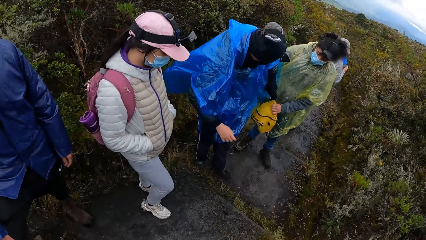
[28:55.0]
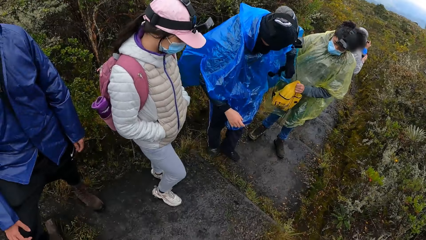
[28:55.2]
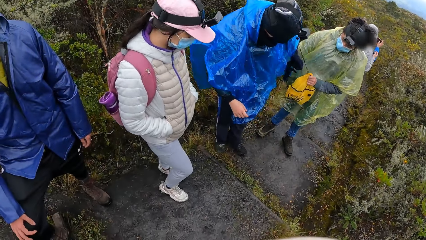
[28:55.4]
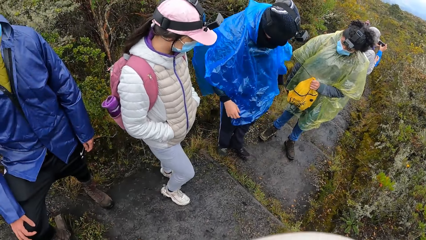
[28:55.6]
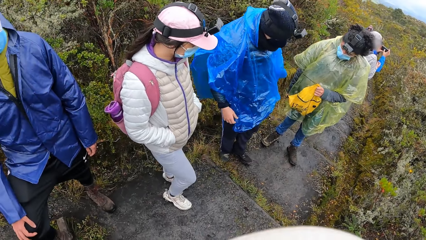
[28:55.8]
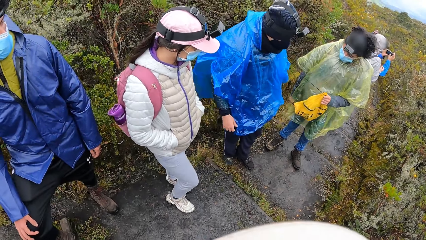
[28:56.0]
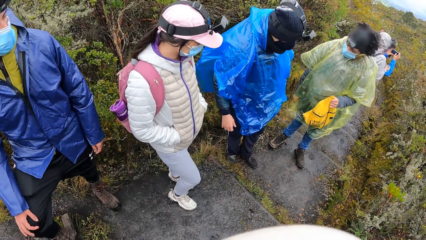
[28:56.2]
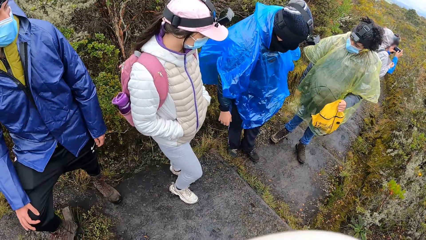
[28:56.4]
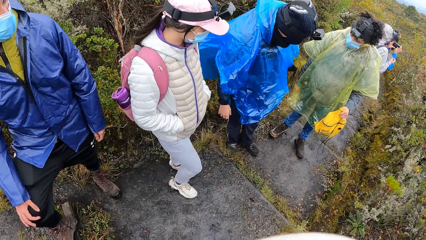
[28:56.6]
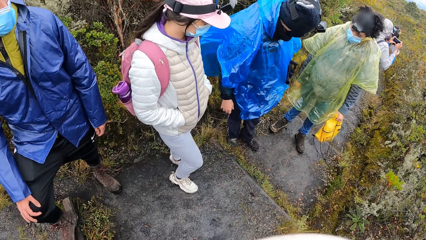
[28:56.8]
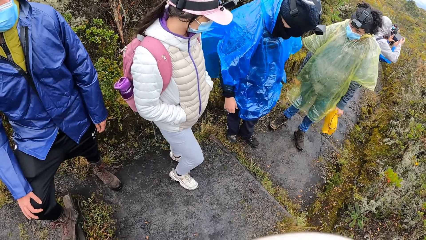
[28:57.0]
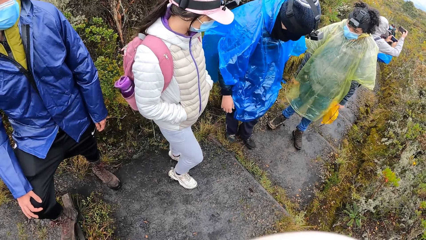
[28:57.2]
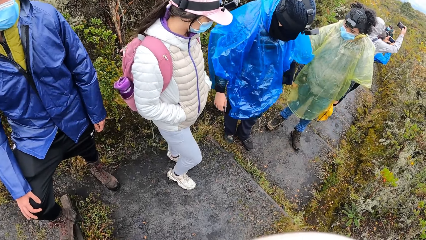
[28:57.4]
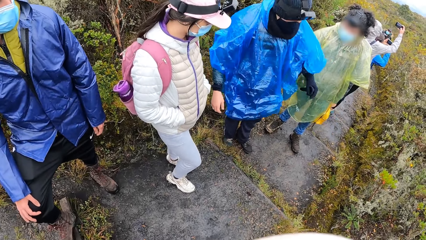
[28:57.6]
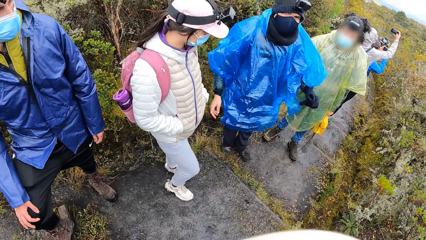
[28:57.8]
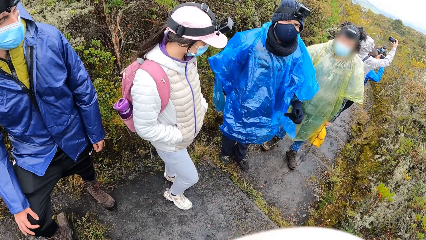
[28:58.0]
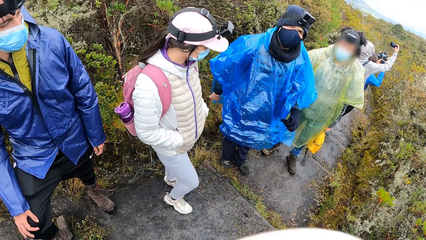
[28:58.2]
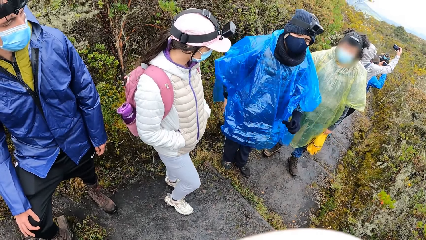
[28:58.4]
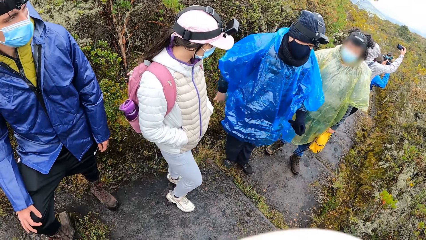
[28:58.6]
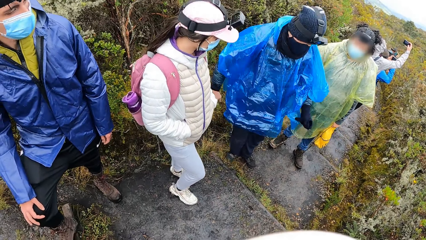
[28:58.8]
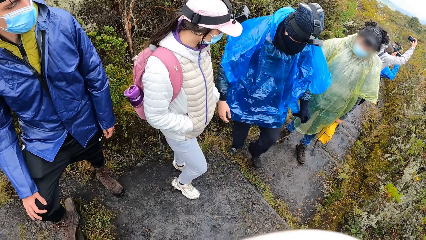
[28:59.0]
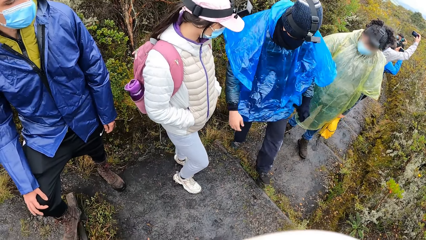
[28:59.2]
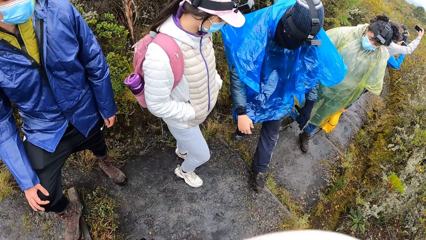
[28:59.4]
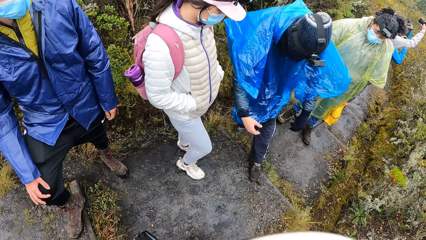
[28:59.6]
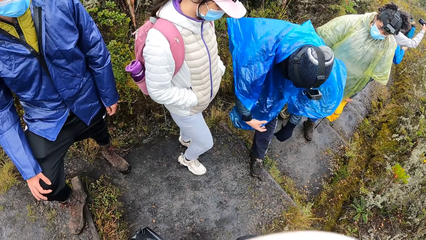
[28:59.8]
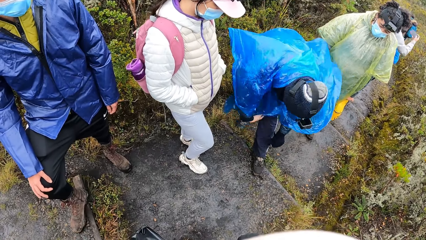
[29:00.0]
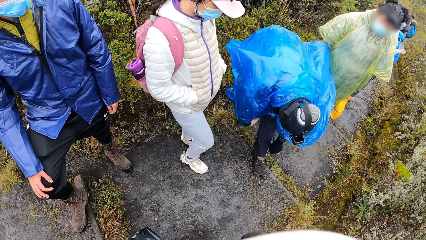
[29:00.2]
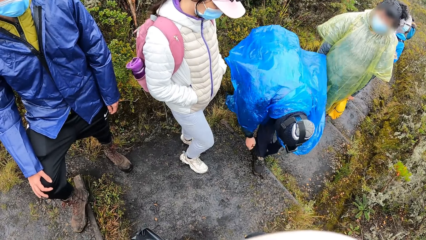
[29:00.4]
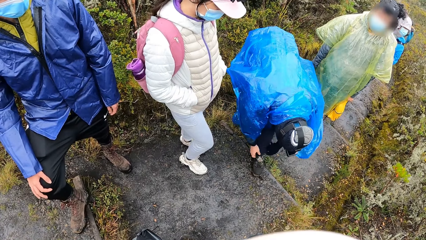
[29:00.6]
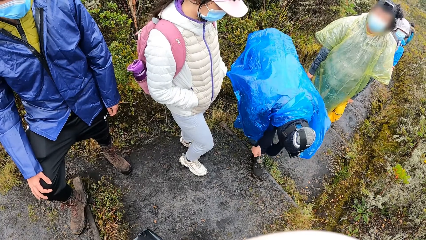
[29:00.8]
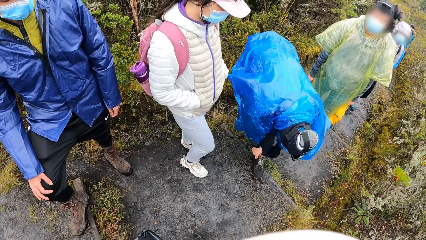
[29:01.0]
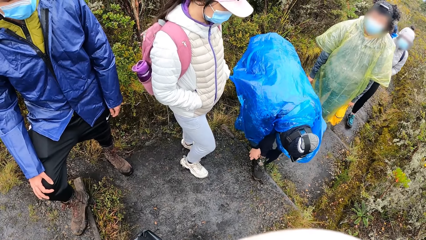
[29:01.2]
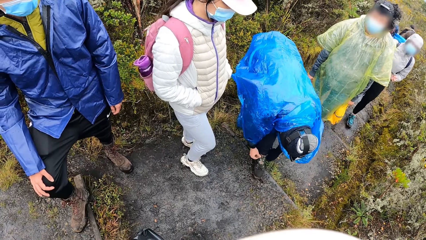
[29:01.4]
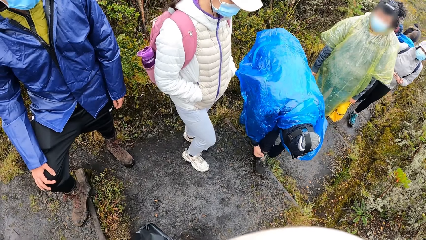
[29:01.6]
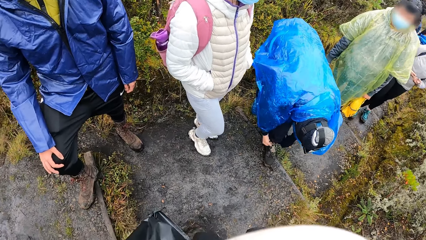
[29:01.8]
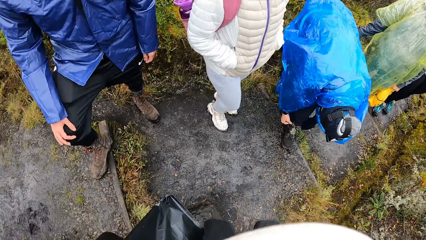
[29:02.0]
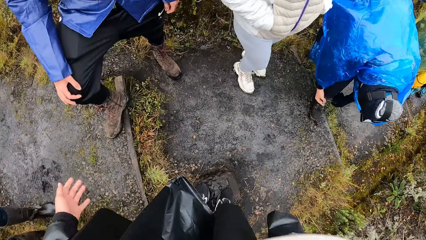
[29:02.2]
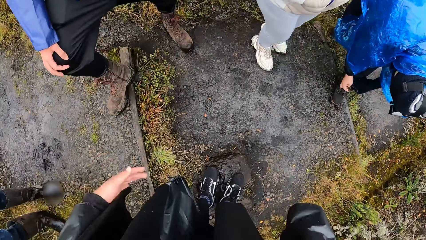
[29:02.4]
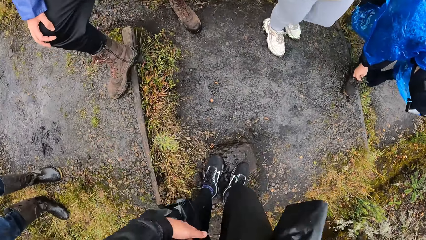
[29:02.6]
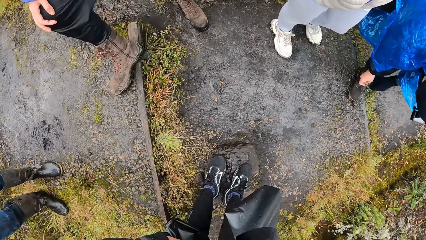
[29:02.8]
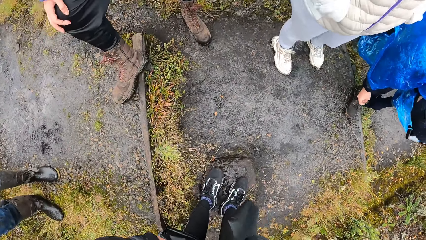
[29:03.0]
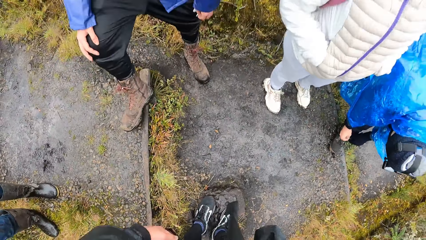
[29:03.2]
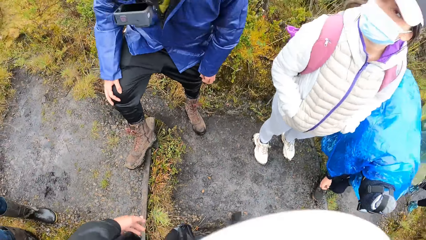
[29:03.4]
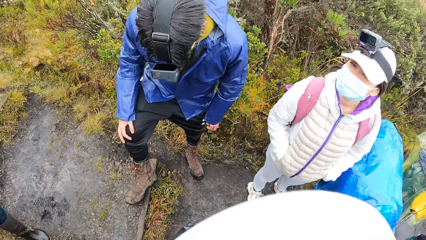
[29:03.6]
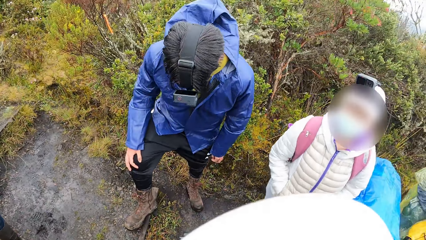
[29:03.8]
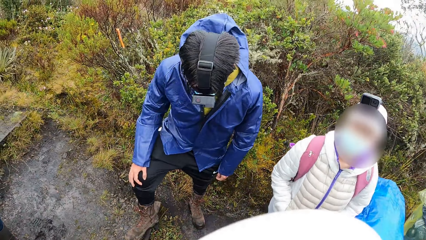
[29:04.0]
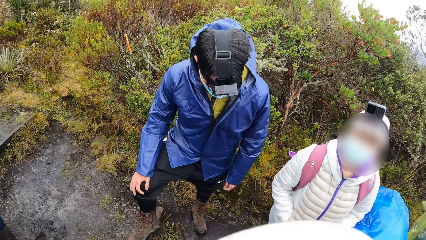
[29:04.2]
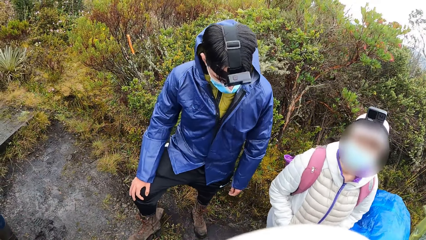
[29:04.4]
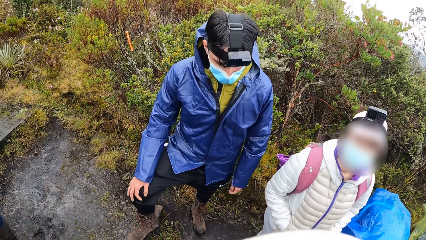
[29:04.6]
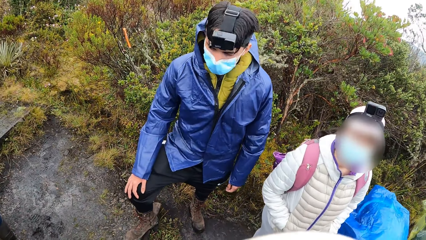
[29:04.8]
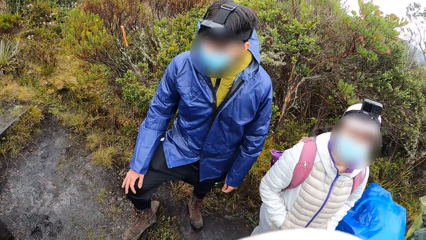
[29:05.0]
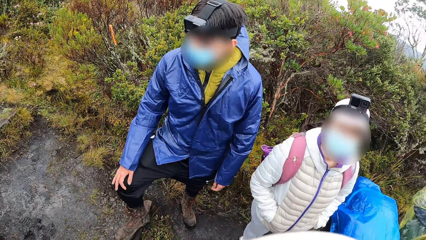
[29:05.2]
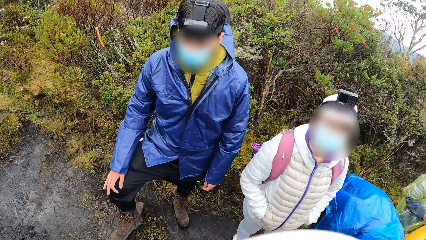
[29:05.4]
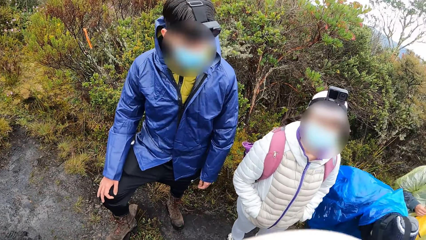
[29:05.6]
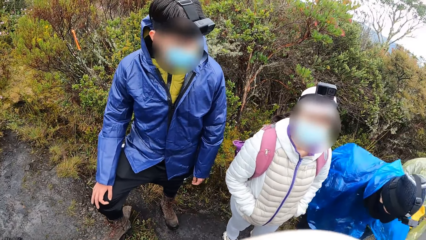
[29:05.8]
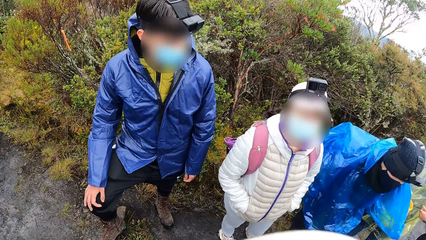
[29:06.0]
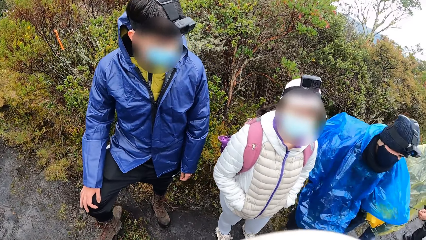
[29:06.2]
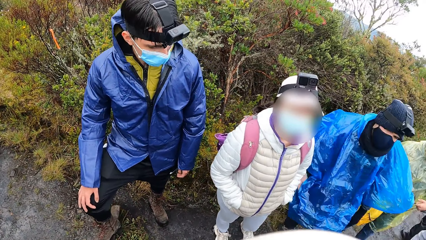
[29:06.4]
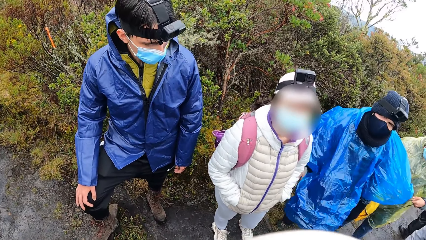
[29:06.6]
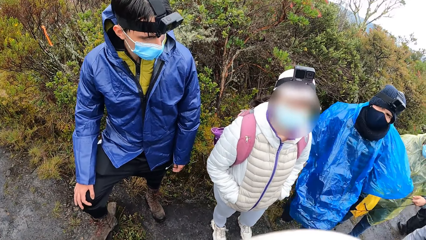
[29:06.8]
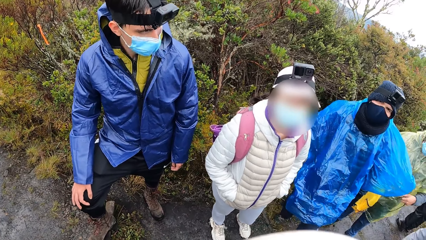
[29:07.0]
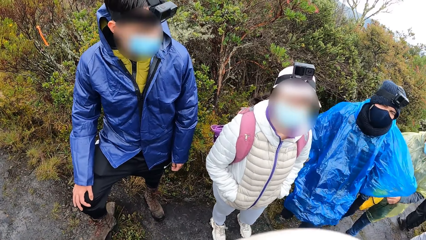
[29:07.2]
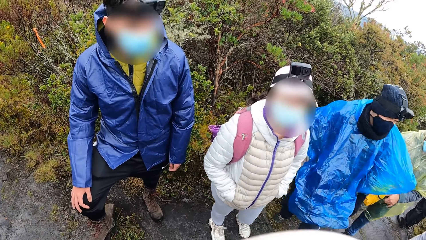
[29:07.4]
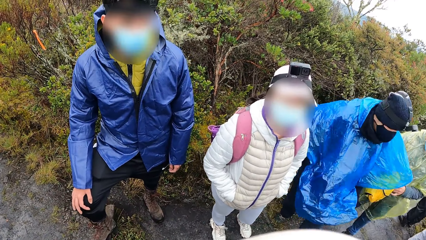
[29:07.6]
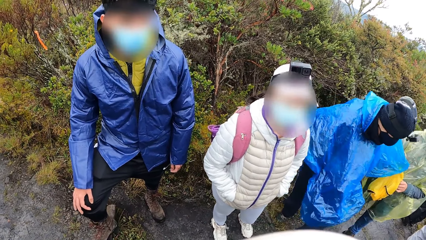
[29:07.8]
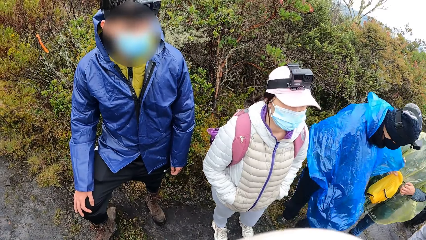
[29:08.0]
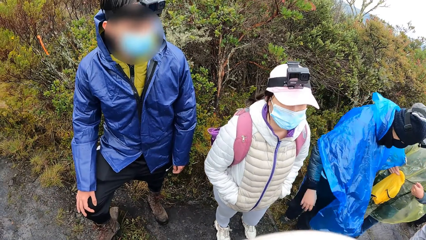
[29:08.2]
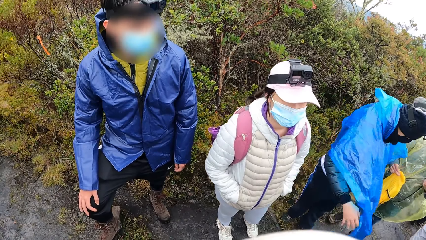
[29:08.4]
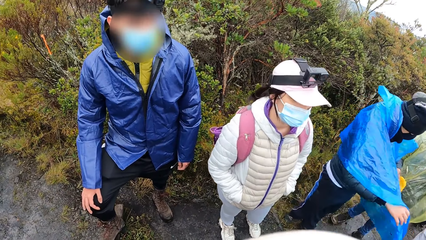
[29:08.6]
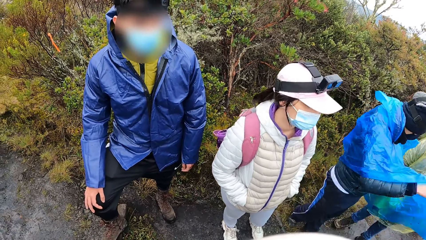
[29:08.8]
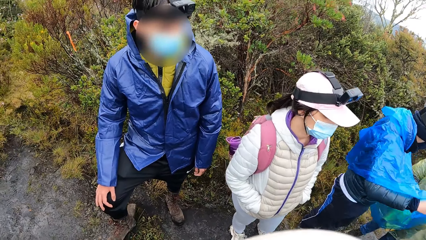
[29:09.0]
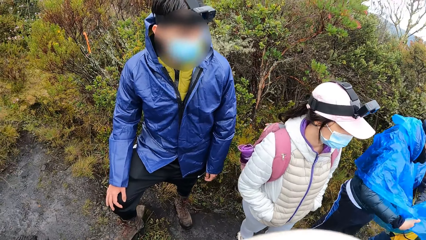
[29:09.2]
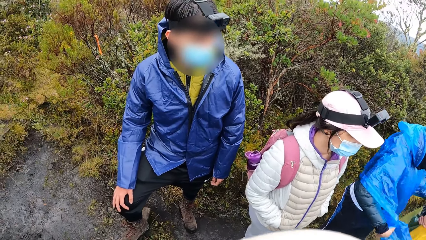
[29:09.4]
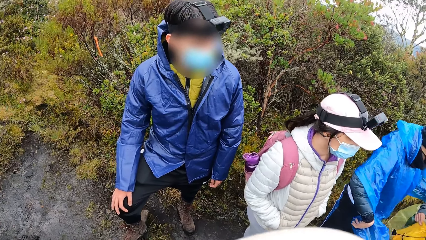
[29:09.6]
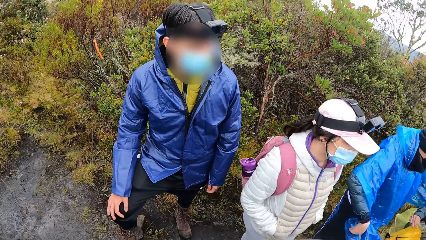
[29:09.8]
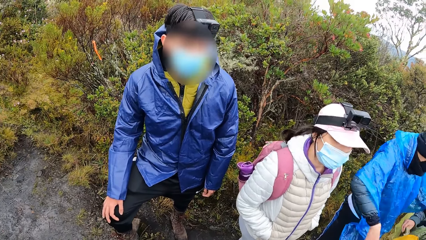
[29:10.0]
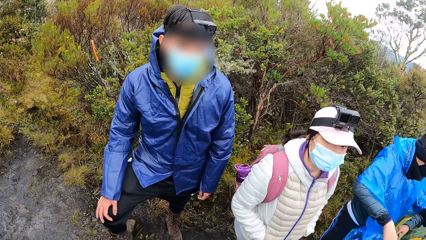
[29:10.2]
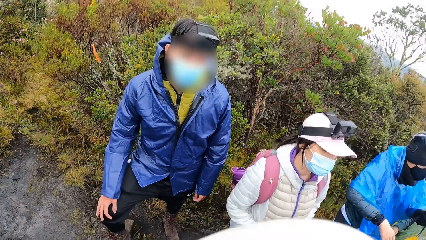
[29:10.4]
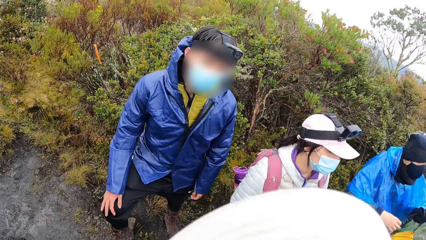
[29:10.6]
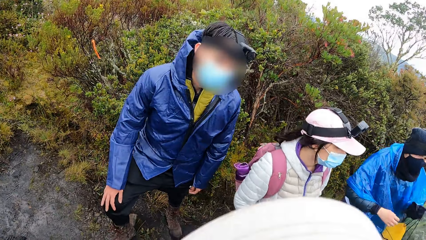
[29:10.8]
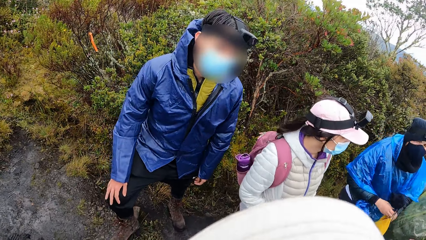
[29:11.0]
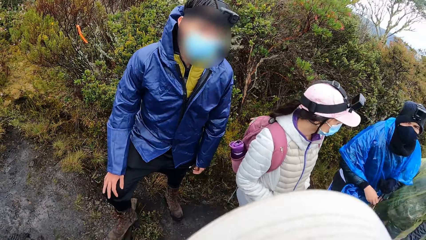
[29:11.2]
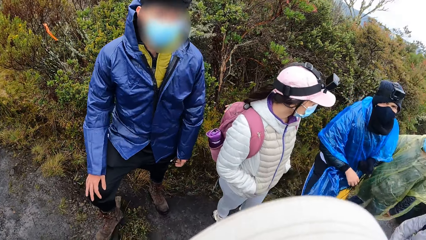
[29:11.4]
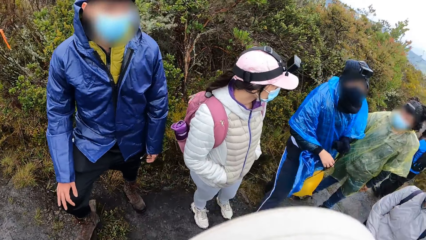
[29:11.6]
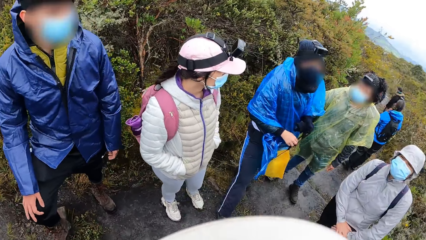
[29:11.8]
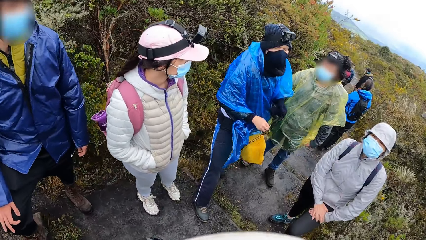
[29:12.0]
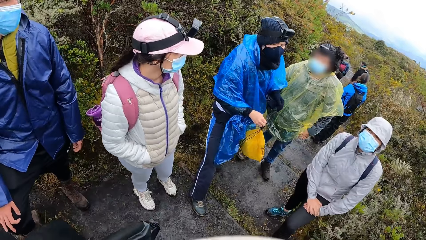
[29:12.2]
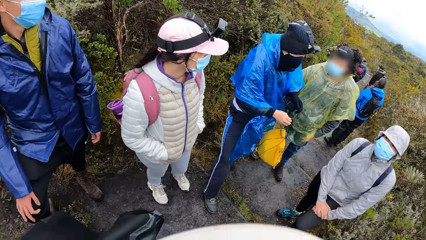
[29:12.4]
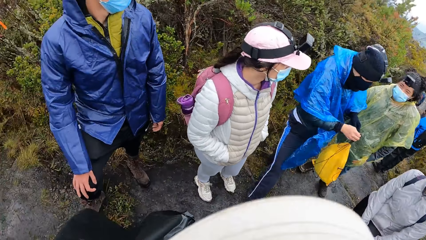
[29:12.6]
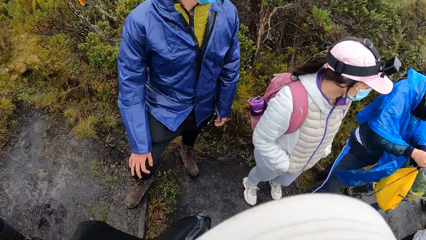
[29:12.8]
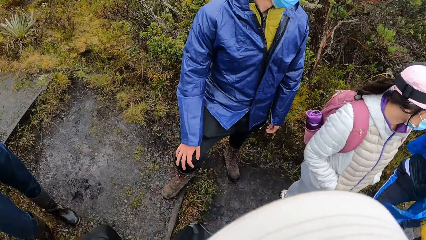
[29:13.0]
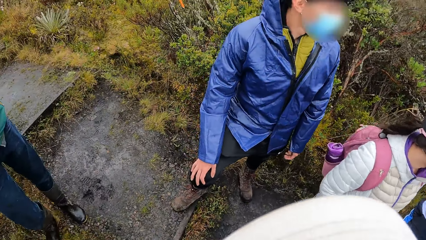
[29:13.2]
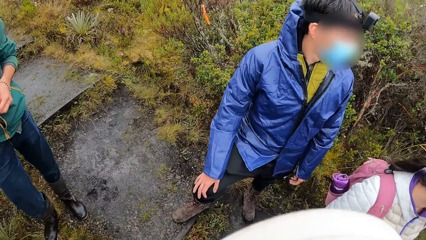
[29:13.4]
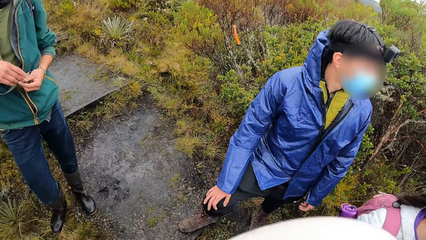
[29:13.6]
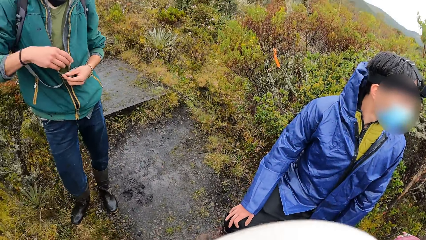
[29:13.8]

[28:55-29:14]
A man collects a yellow bag from another man with his left hand. The woman operates a phone with both hands. Another woman operates a phone with her right hand. The camera wearer converses with the other man. The other man adjusts his shoe with both hands. He ties the shoe lace. The camera wearer converses with a woman. They converse with the woman and another man. The first man adjusts the strings on the bag with his left hand. The other man holds the yellow bag with both hands.
